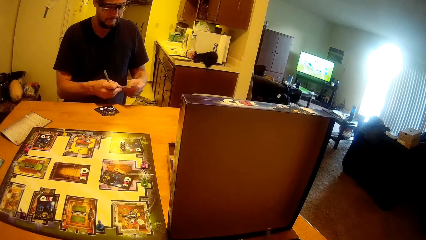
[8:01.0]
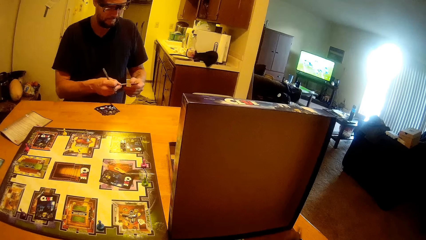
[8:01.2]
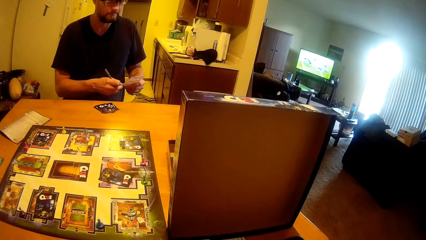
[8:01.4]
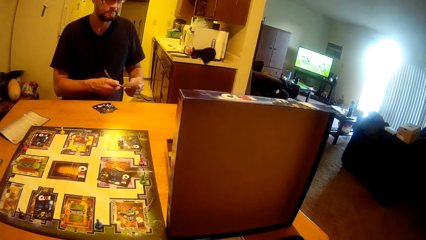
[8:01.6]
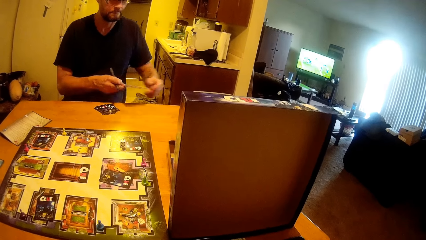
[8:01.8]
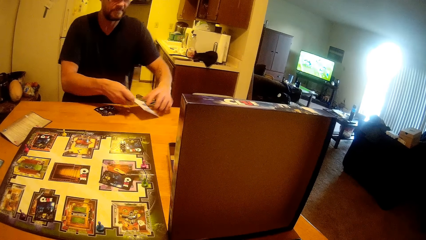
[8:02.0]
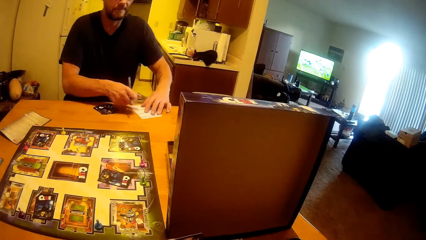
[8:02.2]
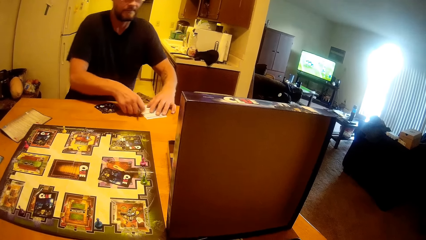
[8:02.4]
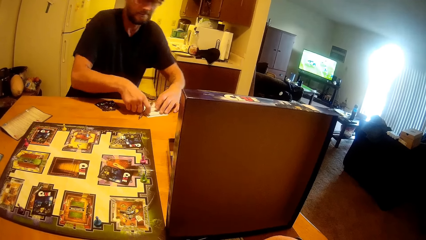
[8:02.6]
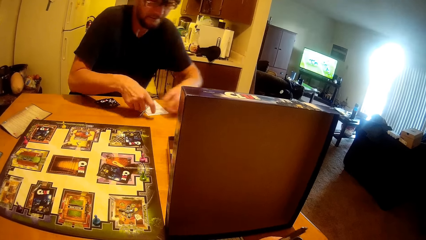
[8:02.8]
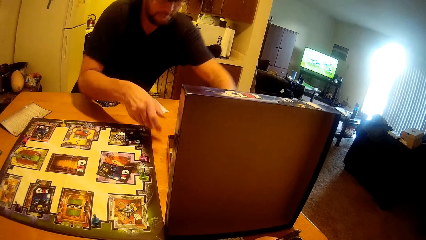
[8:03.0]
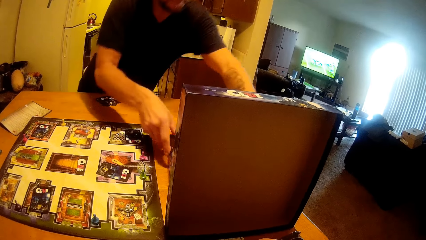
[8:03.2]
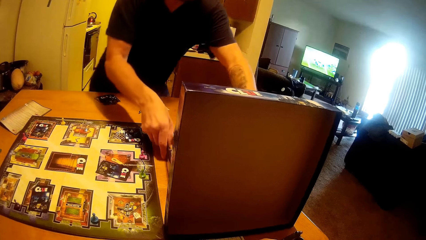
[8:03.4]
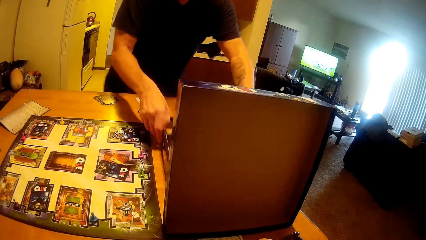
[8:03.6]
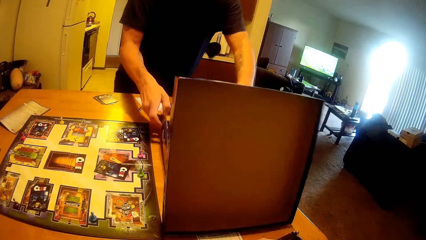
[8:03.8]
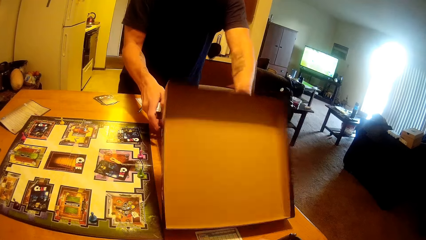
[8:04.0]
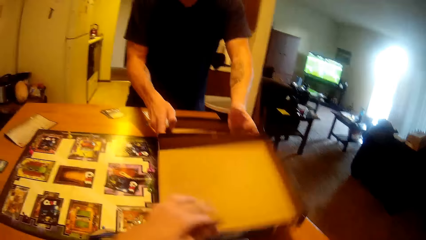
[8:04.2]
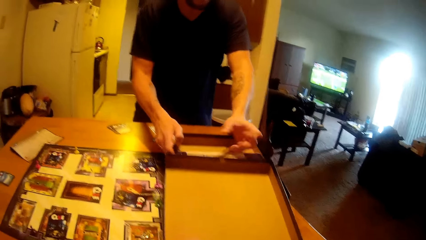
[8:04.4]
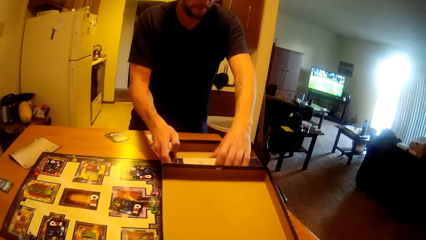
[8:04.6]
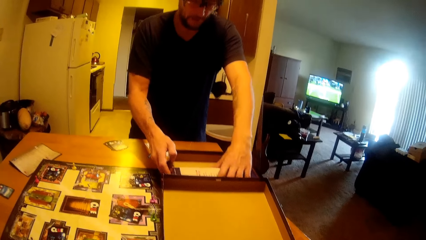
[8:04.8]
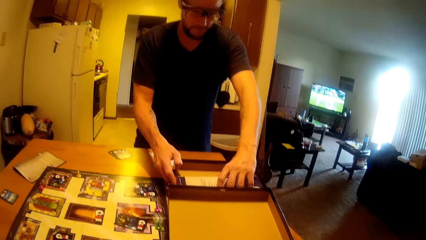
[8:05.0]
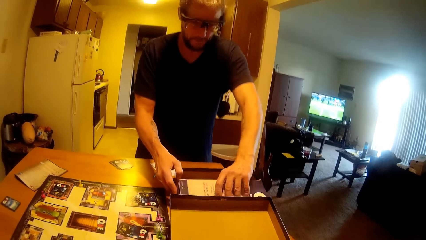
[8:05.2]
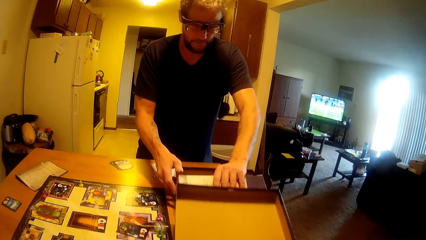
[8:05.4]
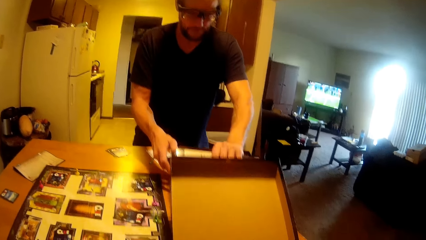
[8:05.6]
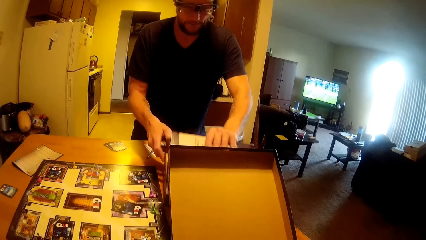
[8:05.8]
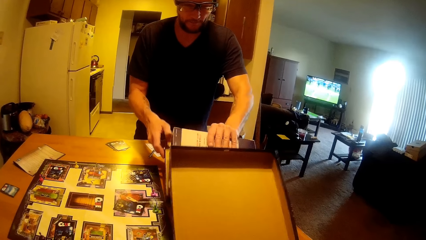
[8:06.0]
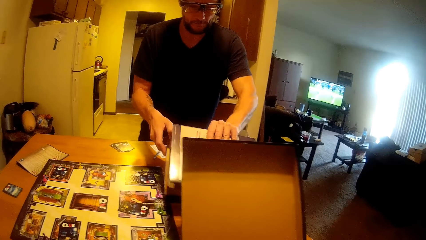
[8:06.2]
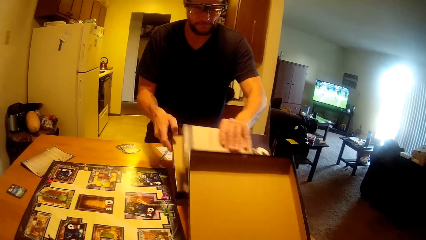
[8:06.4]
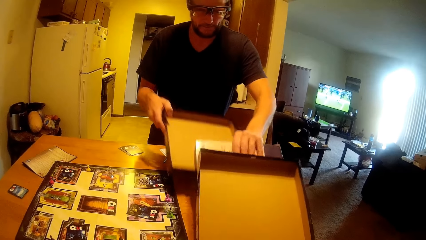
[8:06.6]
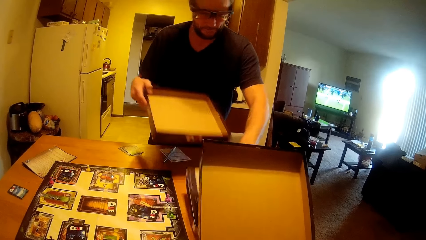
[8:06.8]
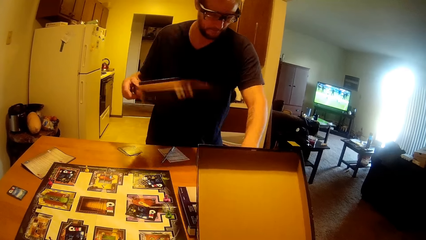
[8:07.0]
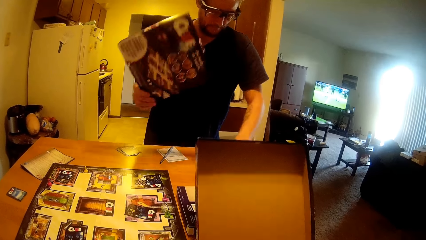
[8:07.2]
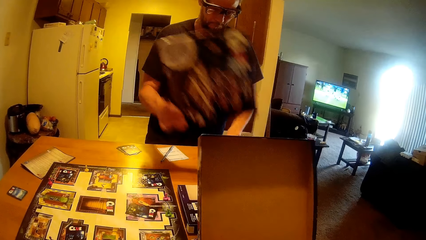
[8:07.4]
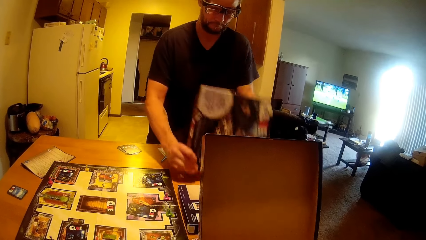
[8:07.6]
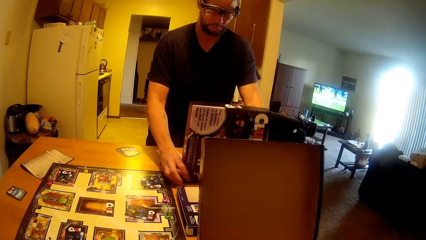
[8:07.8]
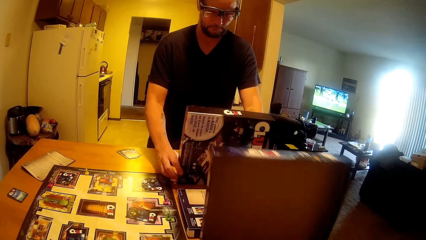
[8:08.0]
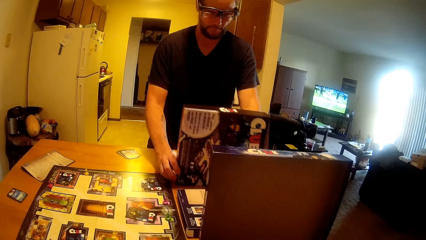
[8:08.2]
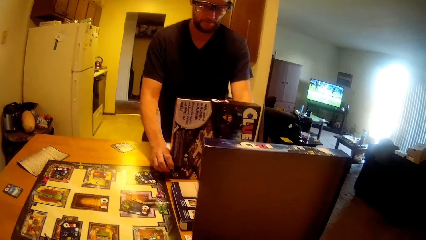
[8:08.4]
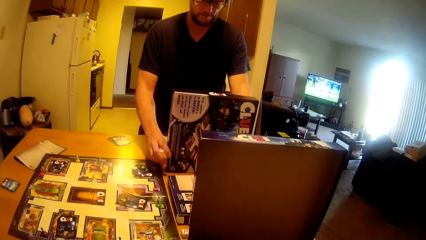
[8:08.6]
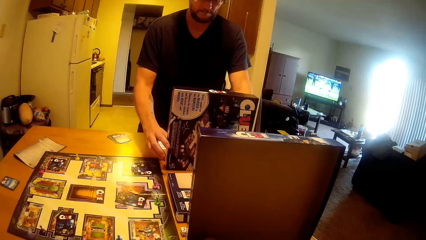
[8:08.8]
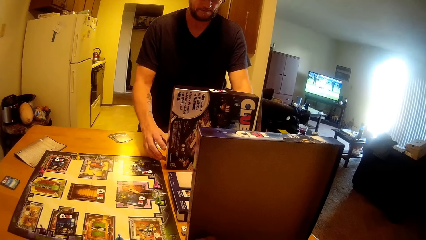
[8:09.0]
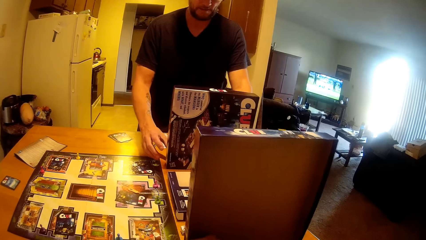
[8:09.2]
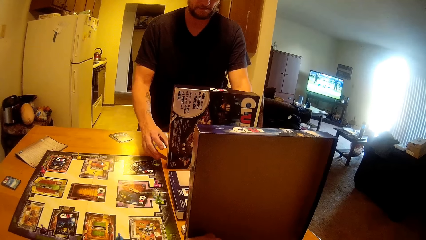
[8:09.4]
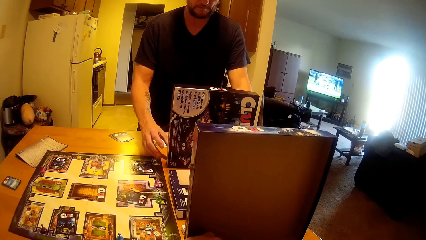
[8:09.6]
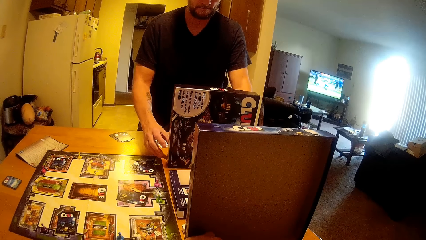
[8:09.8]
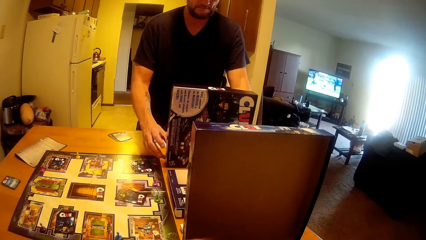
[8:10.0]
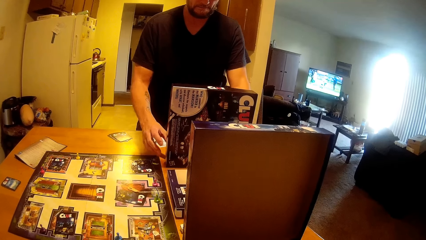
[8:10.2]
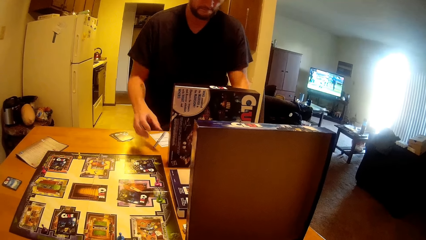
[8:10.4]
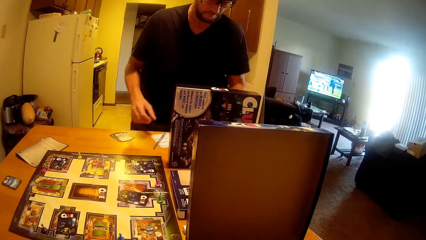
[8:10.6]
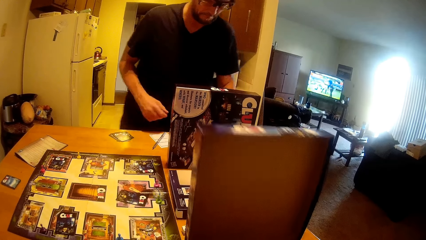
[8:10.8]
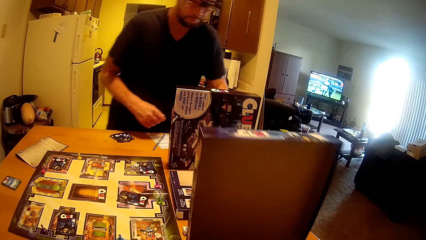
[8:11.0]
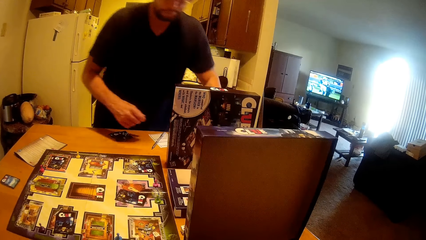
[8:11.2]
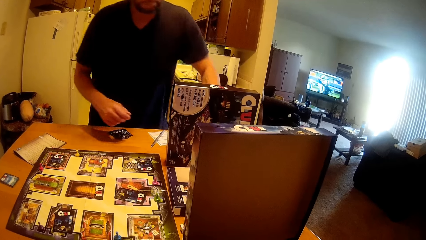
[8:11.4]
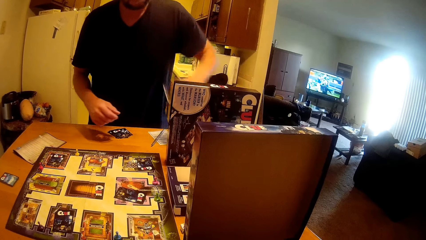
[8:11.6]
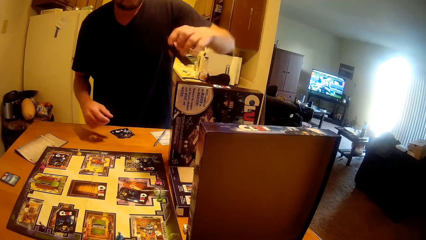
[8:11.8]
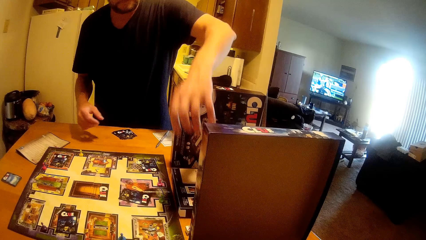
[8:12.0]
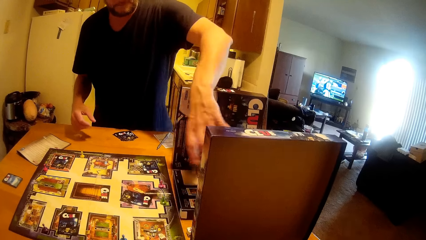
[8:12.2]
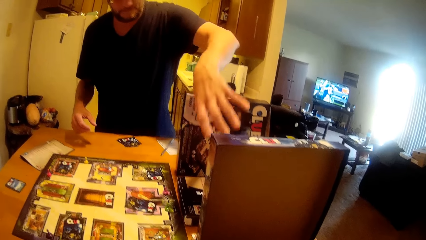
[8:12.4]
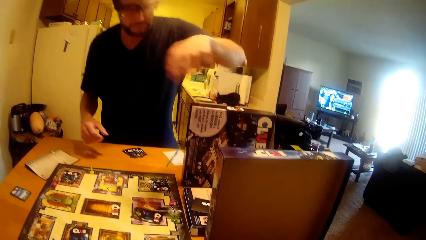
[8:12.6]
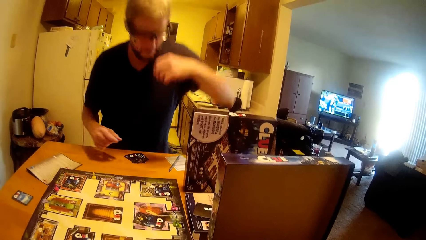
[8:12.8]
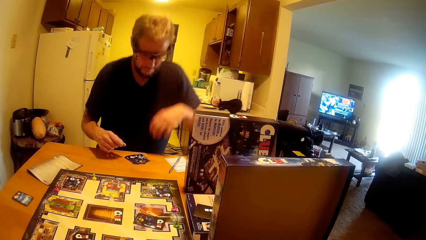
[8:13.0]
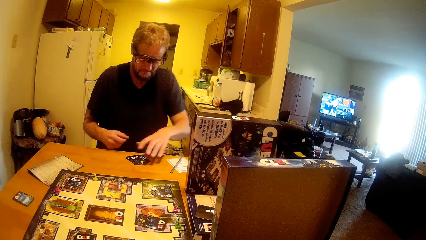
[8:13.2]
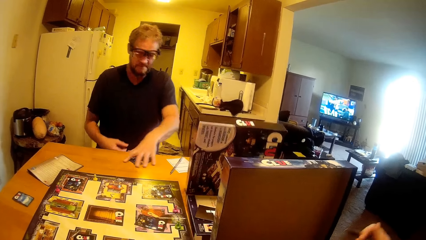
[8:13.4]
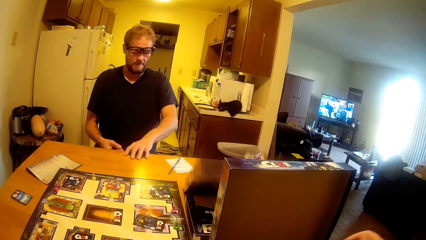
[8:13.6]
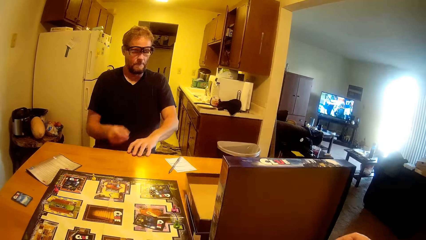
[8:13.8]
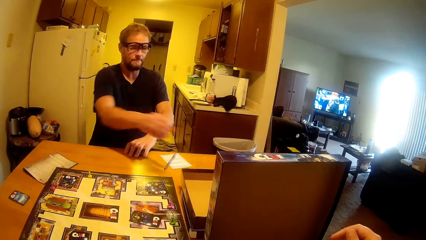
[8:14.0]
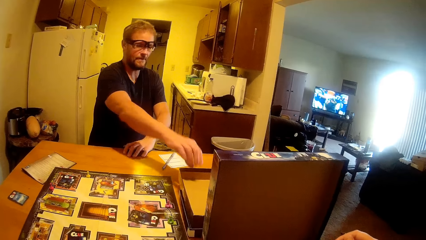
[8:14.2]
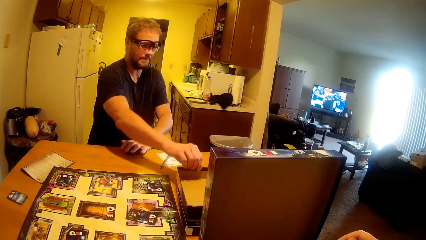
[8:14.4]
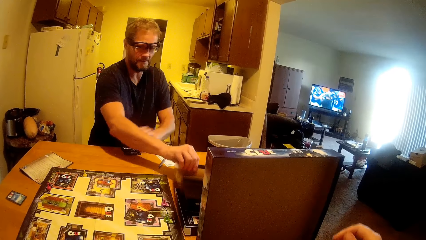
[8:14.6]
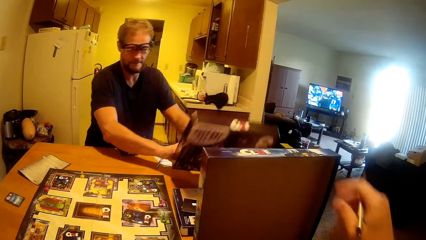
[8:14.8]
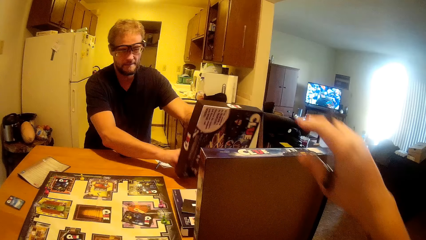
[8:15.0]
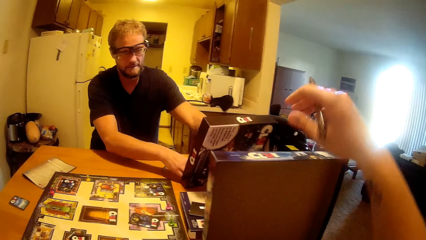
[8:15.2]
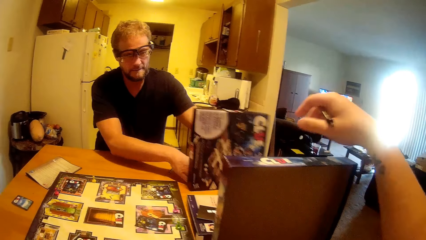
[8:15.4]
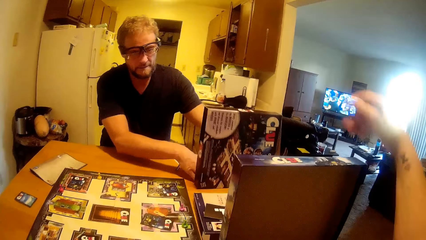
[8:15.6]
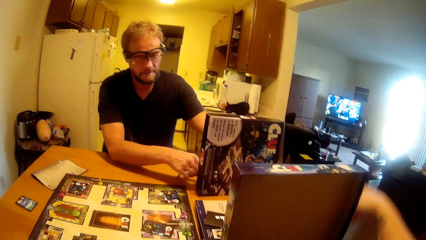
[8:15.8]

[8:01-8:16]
A man drops the pen and paper on the table. The man carries the box from the table. The camera wearer holds the box. The man drops the box on the table. The man drops the cards on the box.
